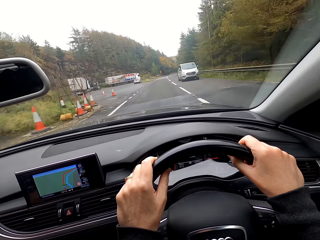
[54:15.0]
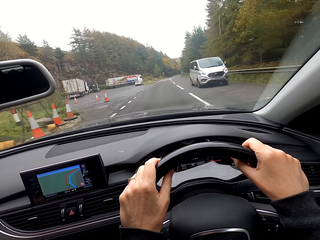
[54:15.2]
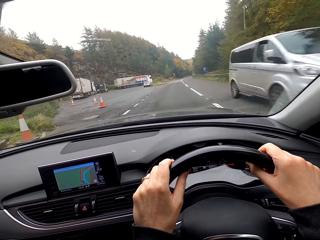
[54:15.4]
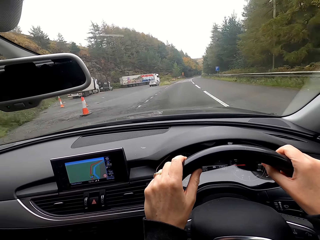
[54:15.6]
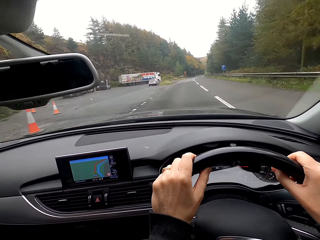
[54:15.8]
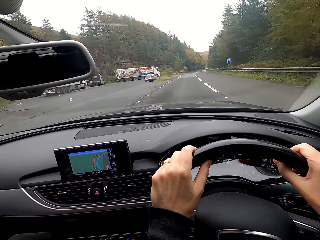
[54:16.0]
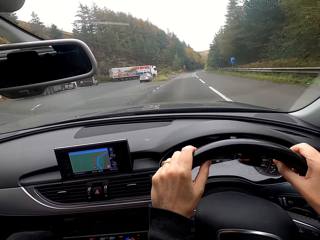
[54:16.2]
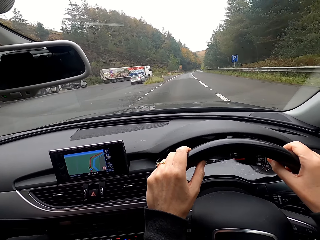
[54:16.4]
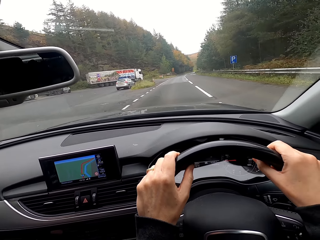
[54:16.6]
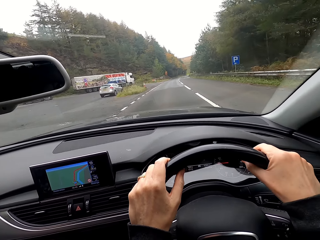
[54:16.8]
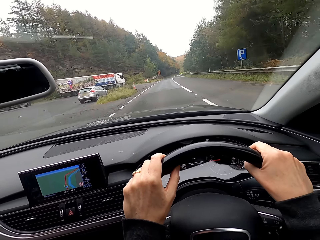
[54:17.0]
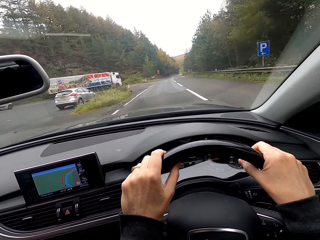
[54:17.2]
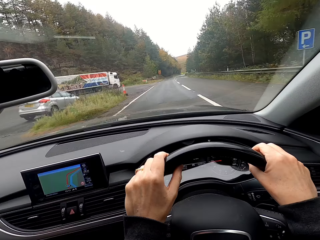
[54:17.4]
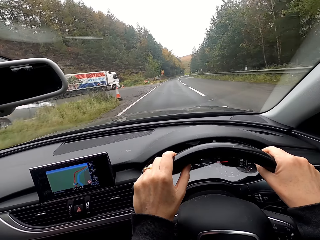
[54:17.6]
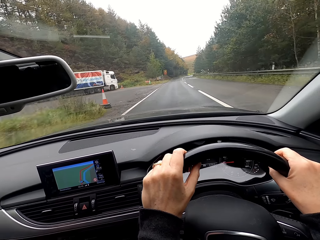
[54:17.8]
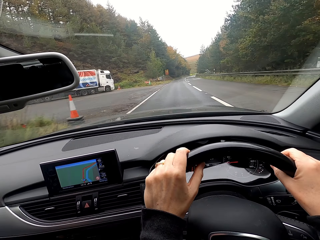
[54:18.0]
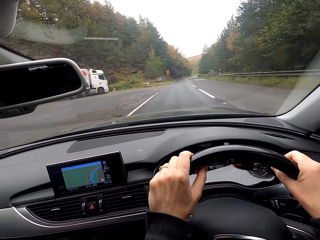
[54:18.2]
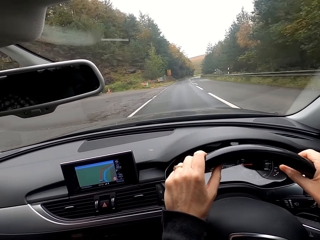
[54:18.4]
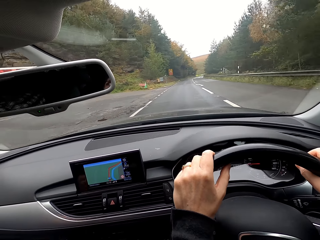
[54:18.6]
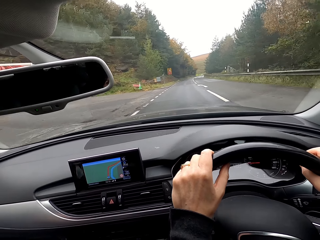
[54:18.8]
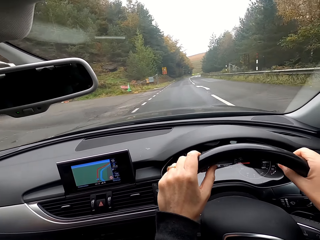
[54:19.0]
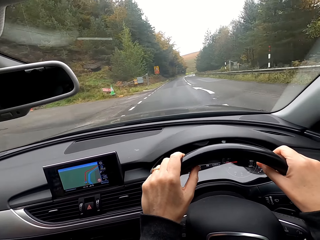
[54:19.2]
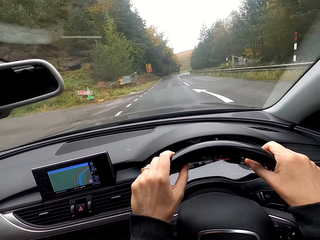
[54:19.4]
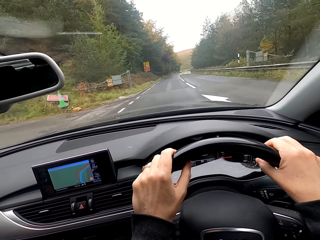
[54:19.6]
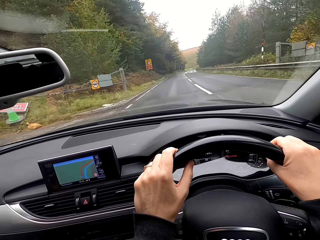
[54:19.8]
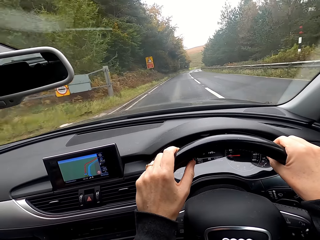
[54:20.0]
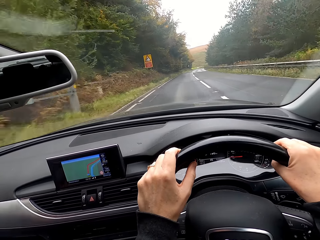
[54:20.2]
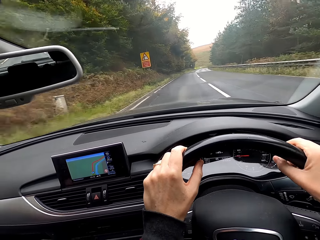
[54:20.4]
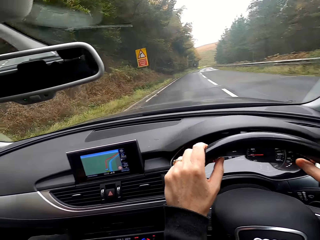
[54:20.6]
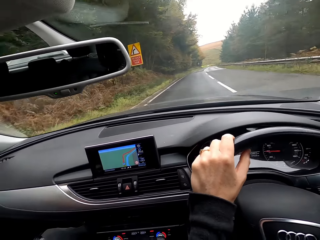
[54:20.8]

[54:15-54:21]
A grey bus drives past the camera wearer.

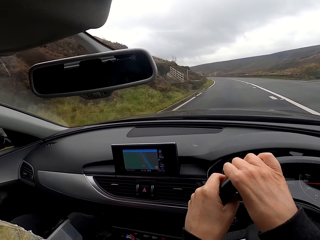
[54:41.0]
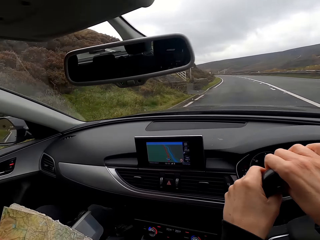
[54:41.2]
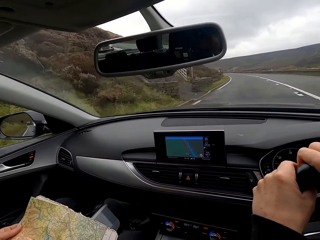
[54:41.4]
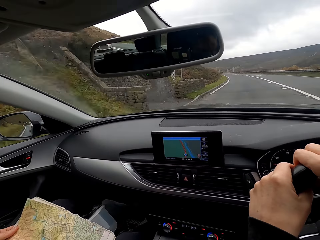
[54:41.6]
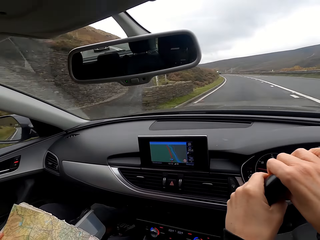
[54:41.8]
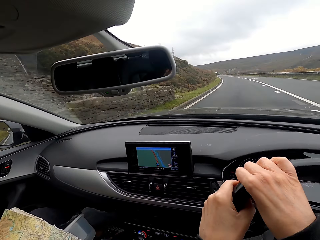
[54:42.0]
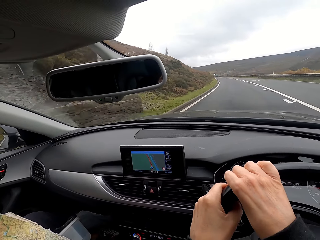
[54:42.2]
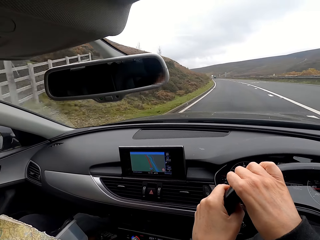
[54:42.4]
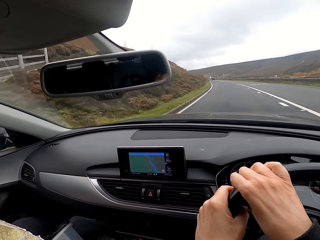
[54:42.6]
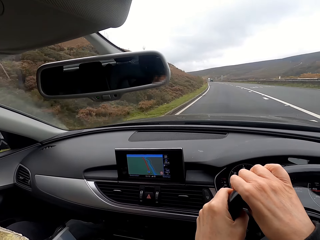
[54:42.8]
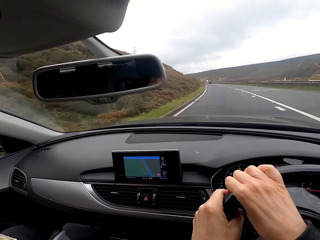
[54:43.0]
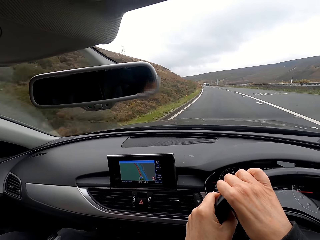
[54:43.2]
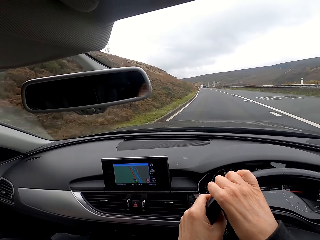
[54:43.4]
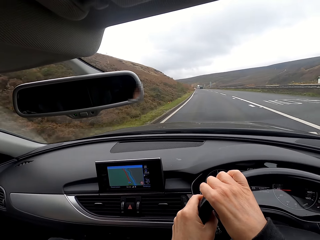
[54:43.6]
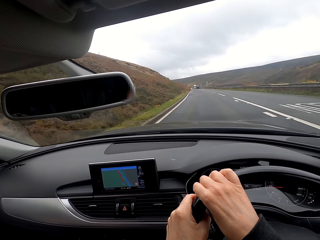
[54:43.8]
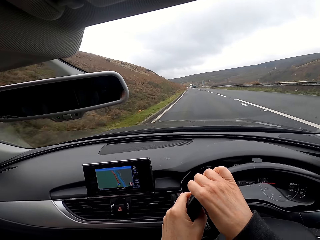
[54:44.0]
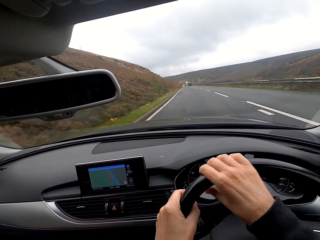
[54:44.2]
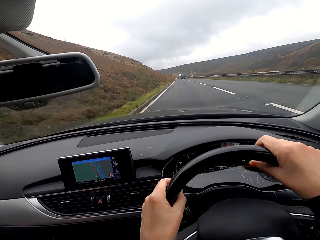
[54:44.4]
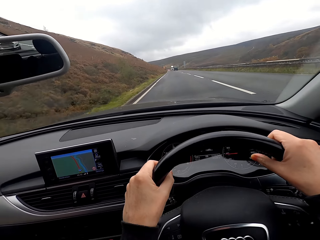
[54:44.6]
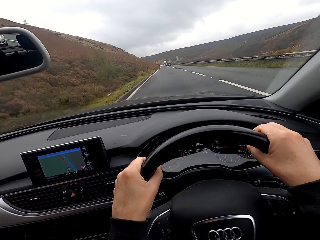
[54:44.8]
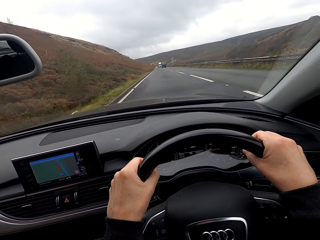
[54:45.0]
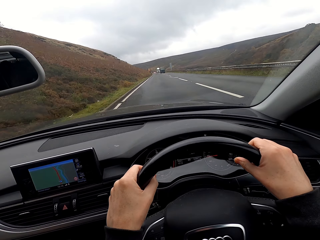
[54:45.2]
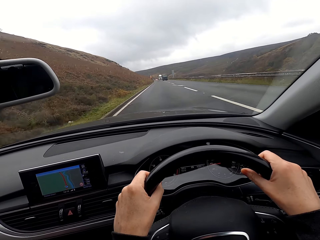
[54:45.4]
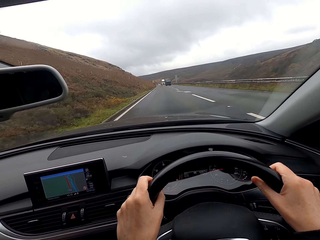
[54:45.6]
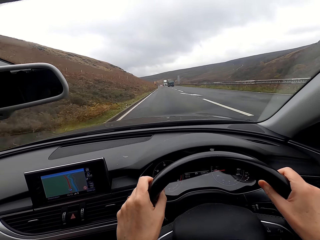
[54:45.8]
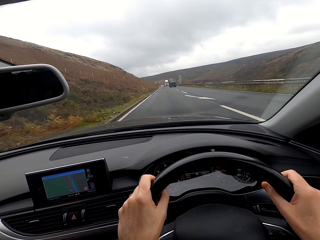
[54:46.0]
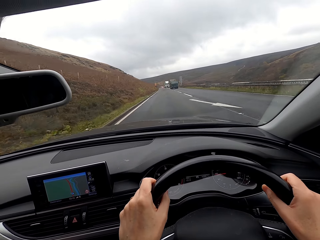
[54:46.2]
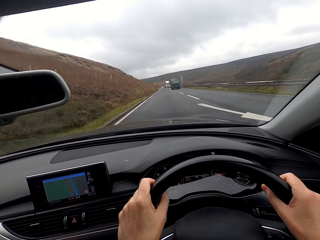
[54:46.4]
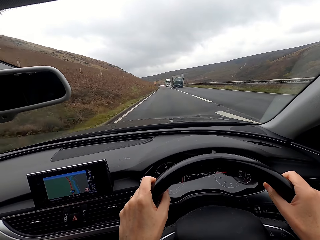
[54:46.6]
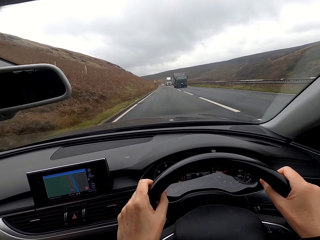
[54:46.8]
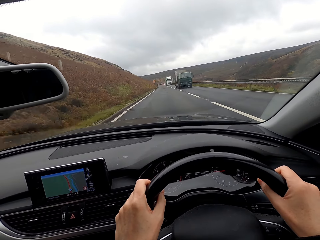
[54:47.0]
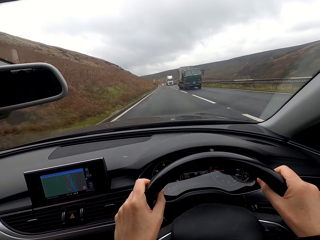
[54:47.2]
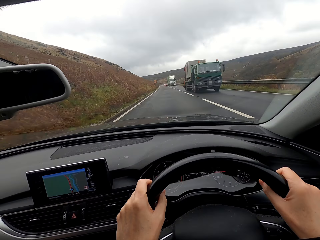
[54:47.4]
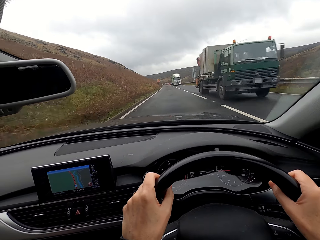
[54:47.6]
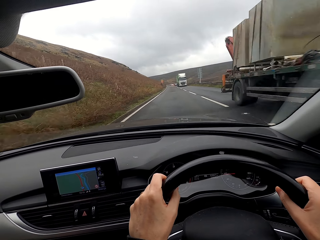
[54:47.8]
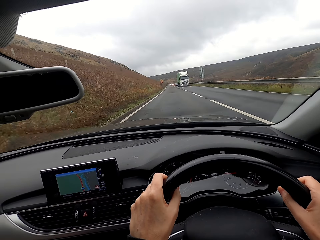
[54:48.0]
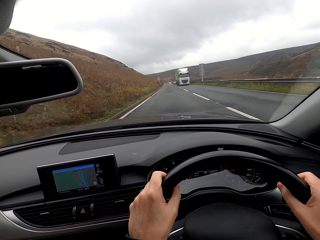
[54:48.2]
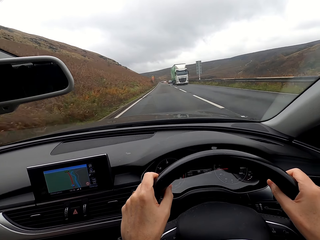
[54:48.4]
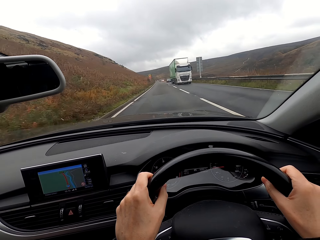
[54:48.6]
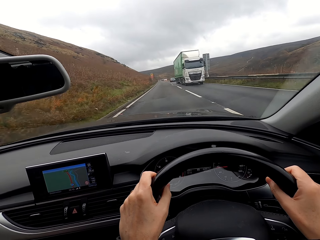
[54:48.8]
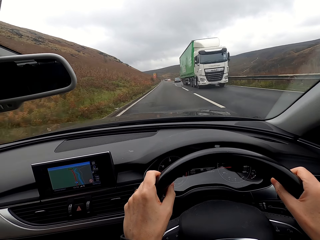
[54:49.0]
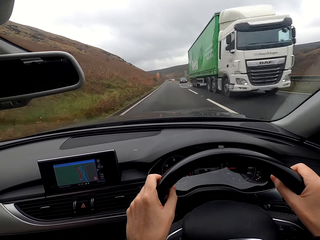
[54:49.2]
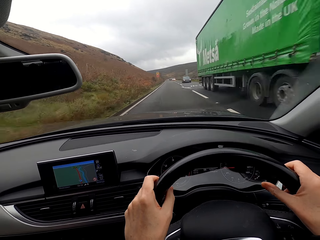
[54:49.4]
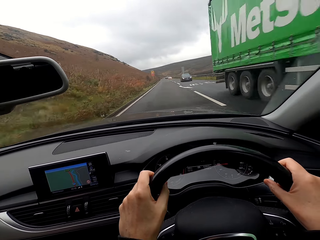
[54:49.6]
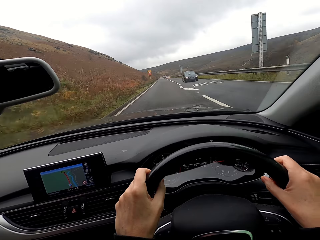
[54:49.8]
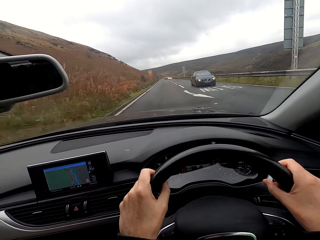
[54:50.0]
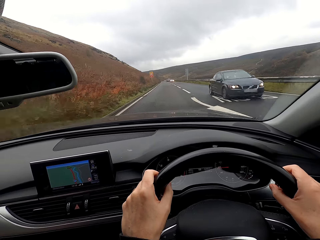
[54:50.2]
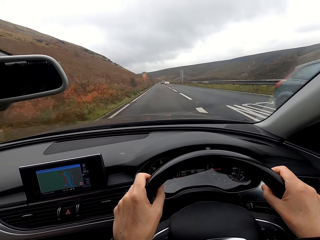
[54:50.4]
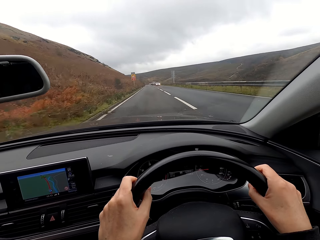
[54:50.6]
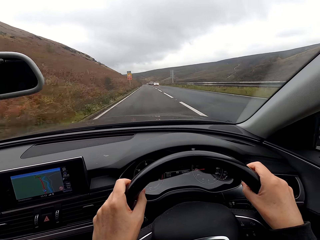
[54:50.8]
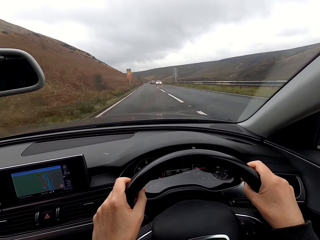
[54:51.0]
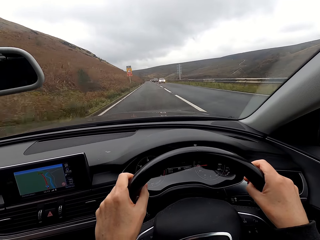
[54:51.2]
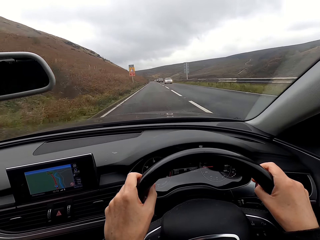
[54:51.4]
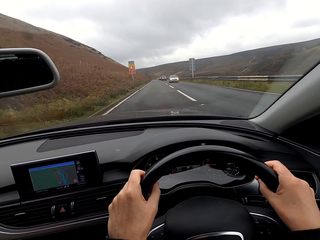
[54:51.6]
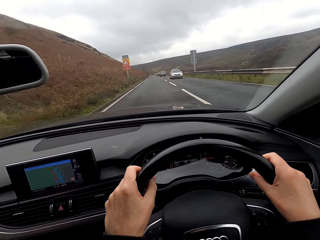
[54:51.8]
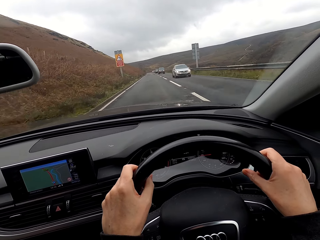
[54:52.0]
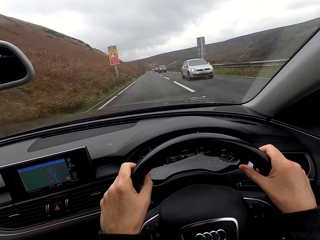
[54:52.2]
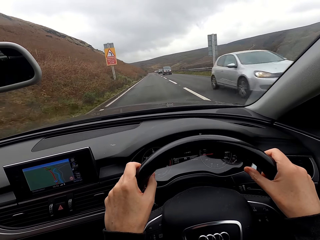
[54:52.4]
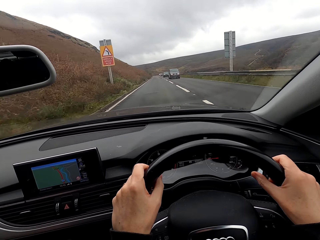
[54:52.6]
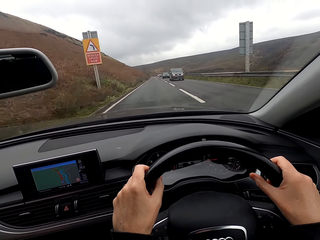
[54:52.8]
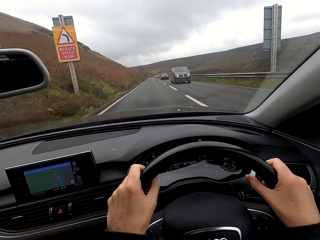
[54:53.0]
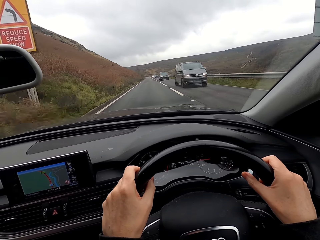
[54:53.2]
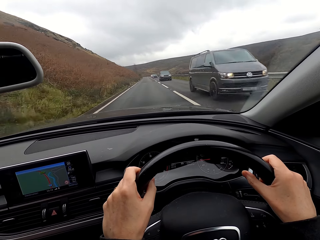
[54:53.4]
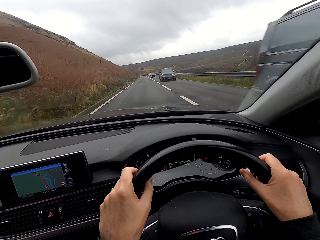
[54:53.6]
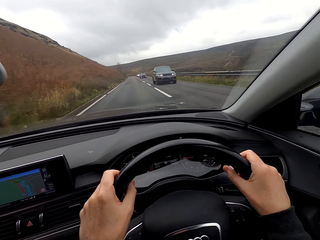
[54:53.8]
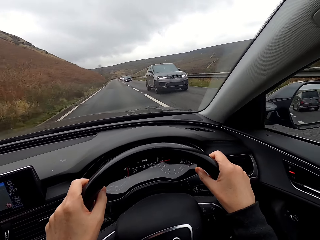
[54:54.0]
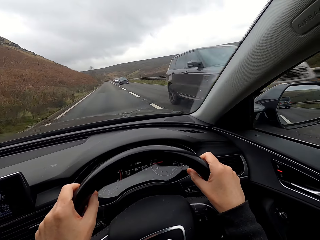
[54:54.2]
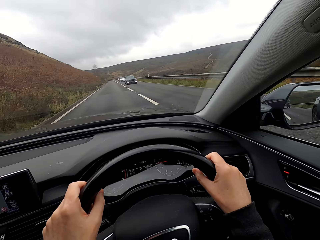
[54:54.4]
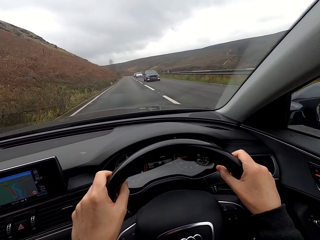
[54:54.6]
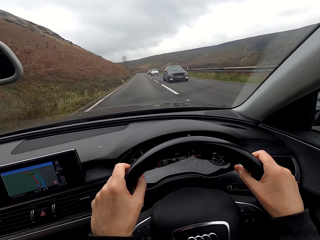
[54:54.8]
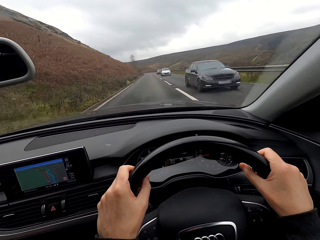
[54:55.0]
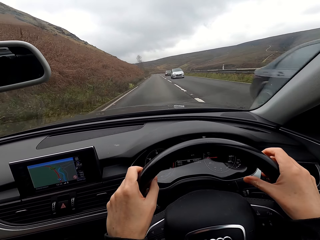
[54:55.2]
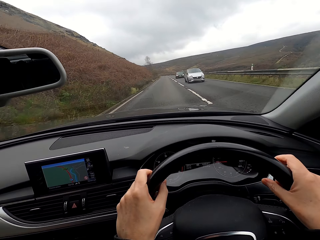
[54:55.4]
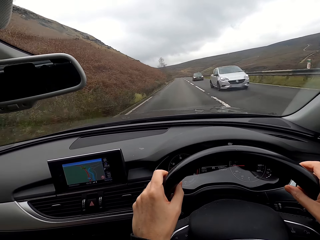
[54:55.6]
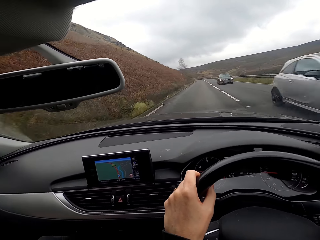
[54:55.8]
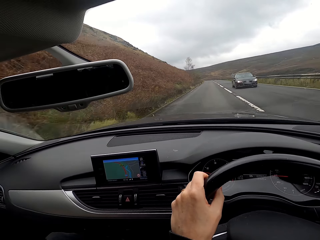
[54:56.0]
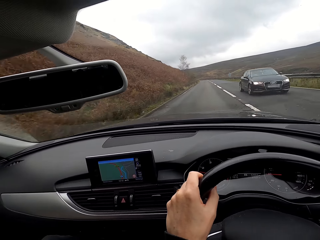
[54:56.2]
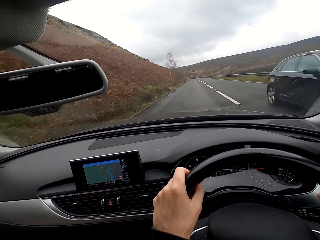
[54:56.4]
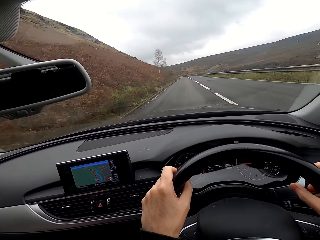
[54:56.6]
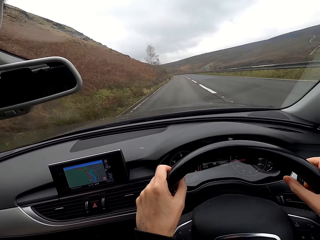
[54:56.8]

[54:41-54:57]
The camera wearer interacts with a man. A green truck drives past the camera wearer. A white trailer drives past the camera wearer. A black car drives past the camera wearer. A grey car drives past the camera wearer. A grey bus drives past the camera wearer. A black car drives past the camera wearer. A black car drives past the camera wearer again. A grey car drives past the camera wearer. A black car drives past the camera wearer.
